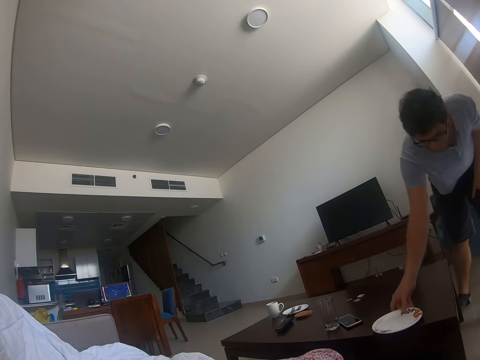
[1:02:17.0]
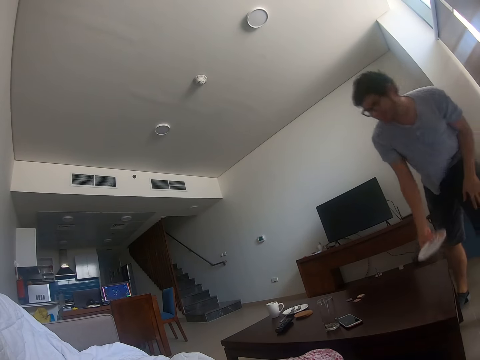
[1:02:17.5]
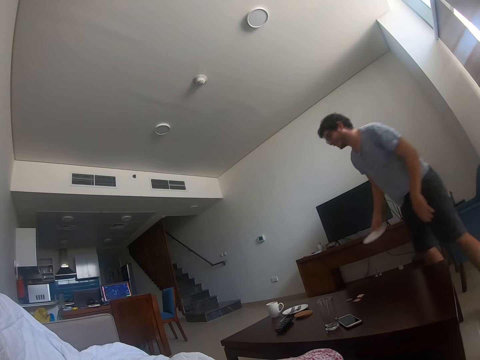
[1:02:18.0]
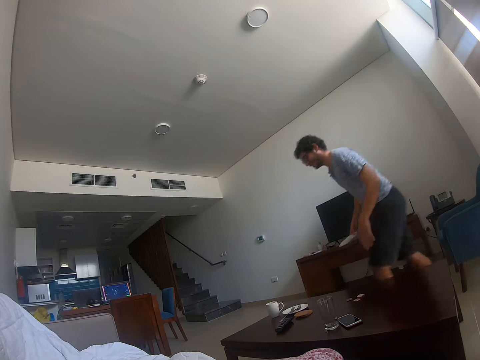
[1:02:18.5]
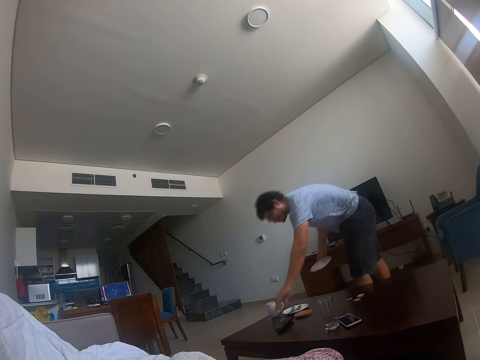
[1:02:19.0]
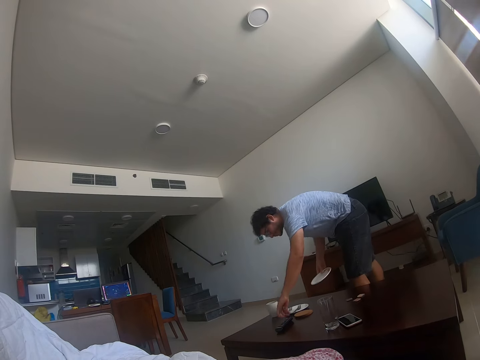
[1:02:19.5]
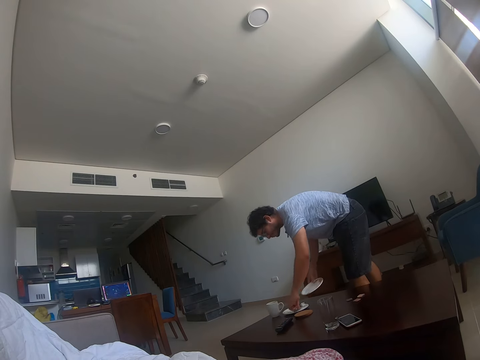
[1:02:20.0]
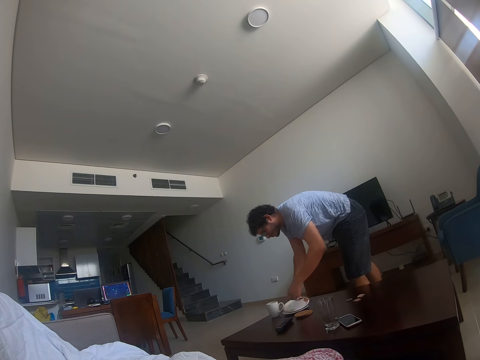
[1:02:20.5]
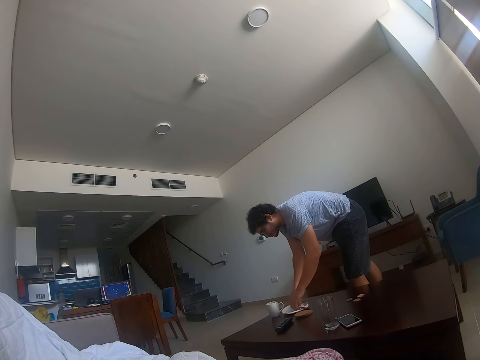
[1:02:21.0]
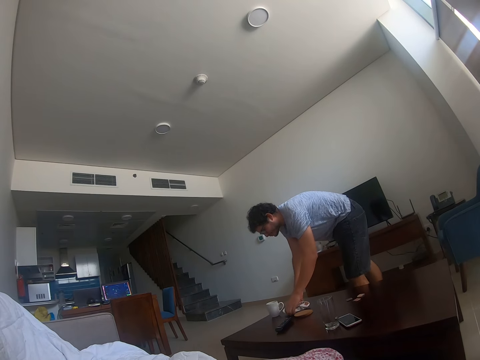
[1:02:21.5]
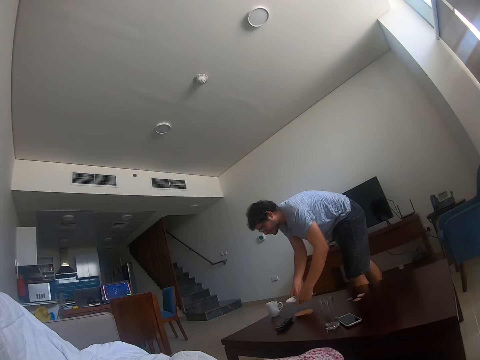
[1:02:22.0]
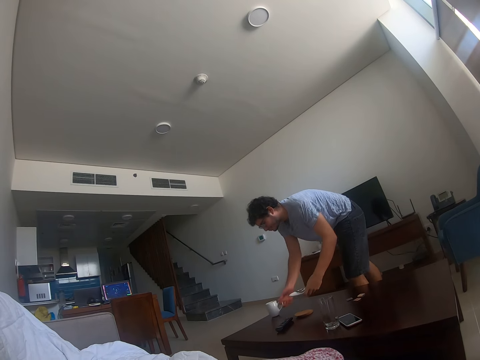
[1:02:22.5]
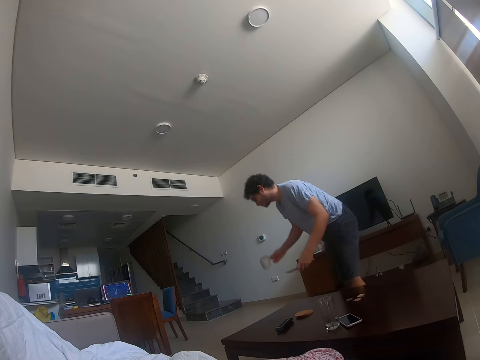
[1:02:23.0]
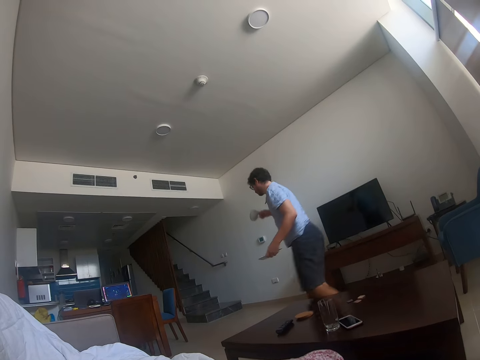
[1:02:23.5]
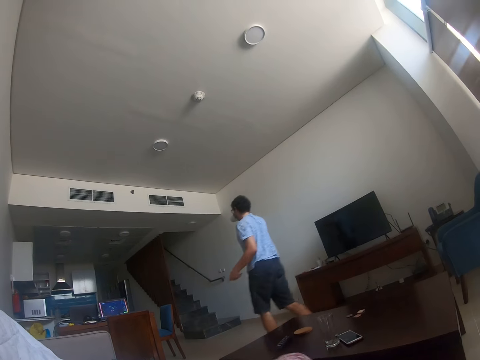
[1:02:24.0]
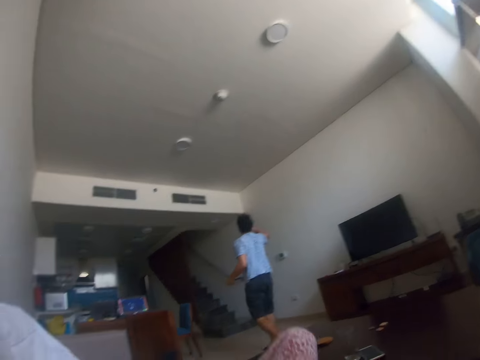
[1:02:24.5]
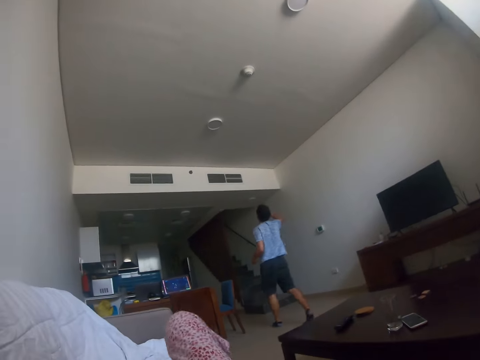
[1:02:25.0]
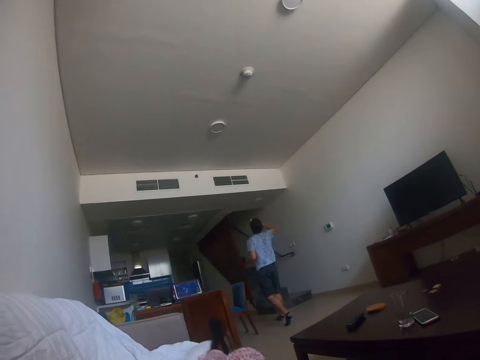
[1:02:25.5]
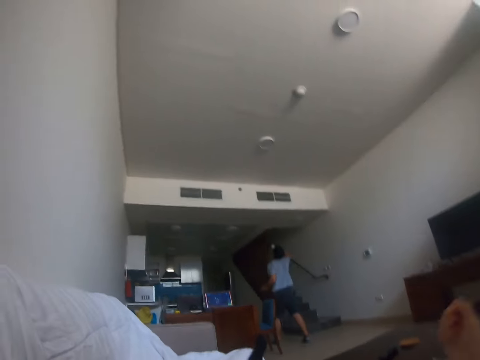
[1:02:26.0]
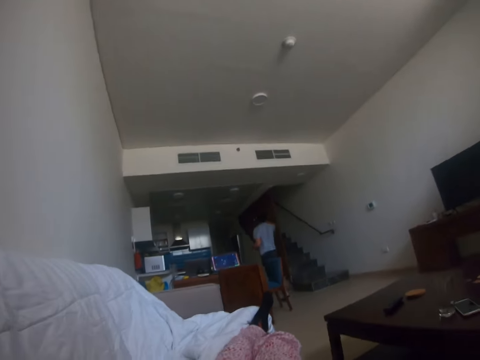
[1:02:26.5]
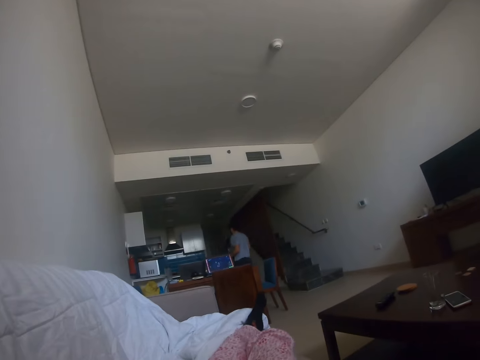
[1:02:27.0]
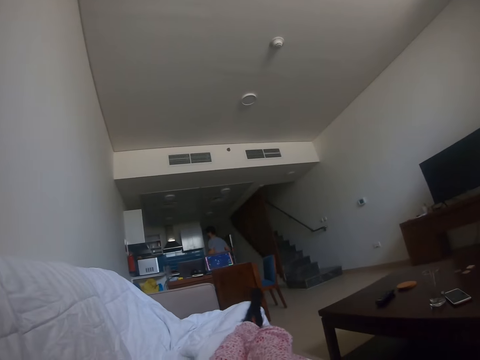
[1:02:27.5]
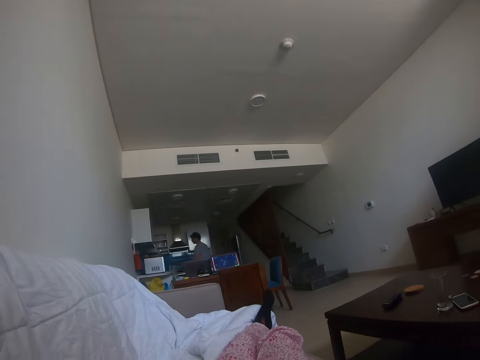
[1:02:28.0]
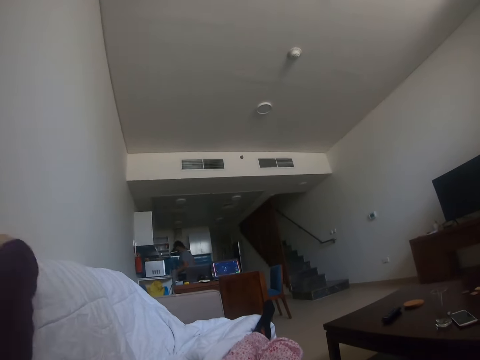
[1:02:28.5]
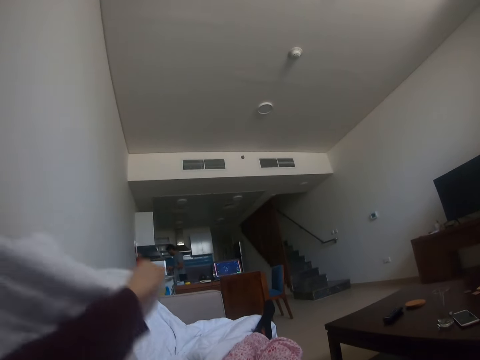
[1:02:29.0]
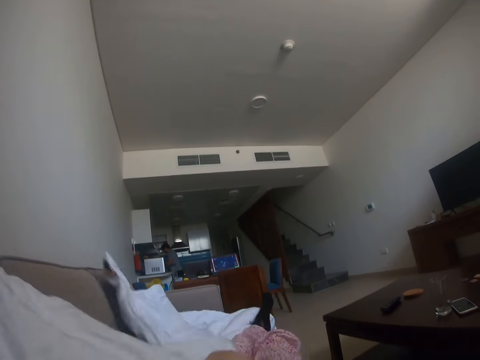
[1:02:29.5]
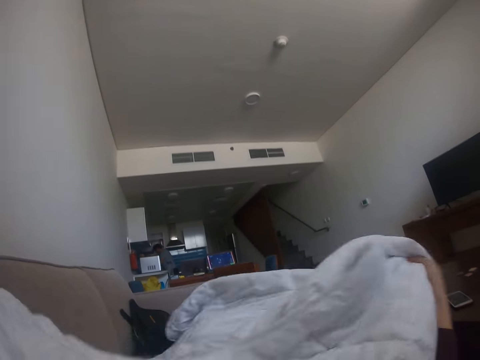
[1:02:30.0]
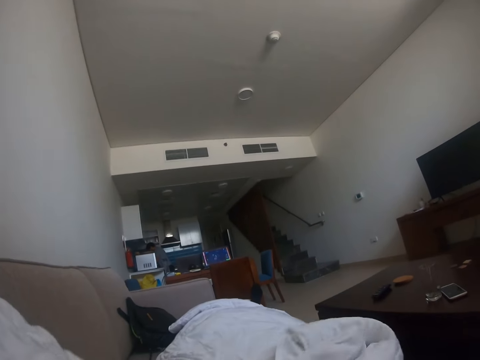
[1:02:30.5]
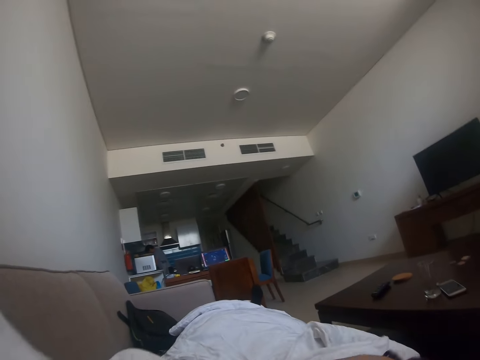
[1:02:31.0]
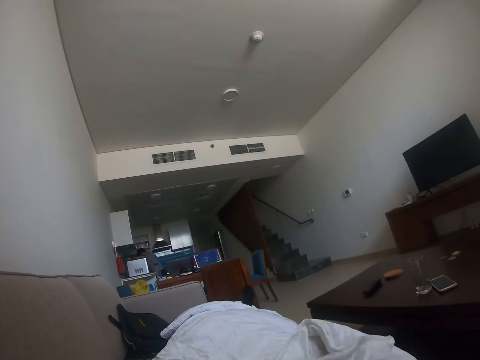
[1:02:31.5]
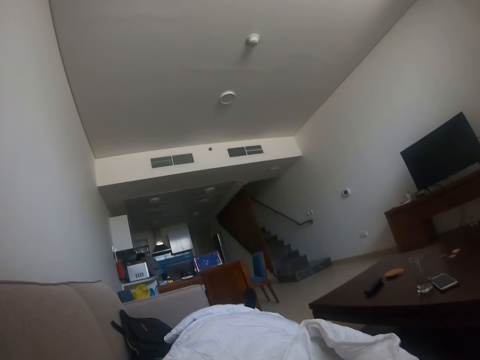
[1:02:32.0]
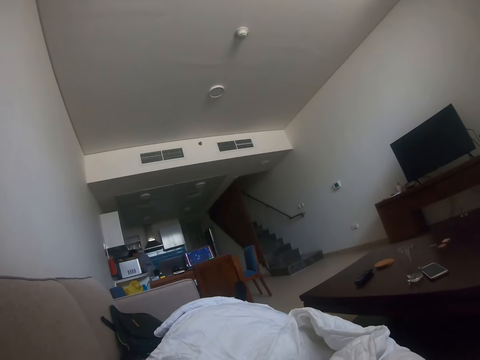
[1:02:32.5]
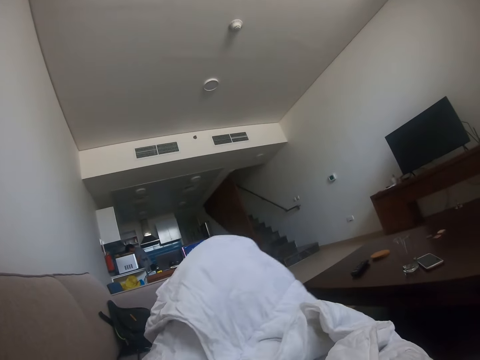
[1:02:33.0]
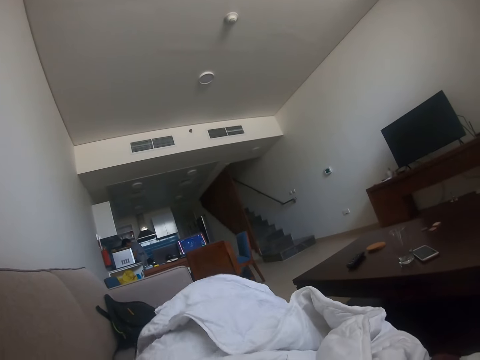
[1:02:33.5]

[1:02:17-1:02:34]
A person picks up the plate from the table and picks up the forks. The camera wearer picks up the plate. The person puts the forks in the plate, puts the plate on the plate on the table, and picks up the plates from the table. The person picks up the cup from the table. The camera wearer picks up the cup. The person drinks the tea in the cup. The camera wearer drinks something. The person walks with the plates and cup to the kitchen section. The camera wearer moves his body. They look around. They cover themselves with the duvet. They pick up the duvet.

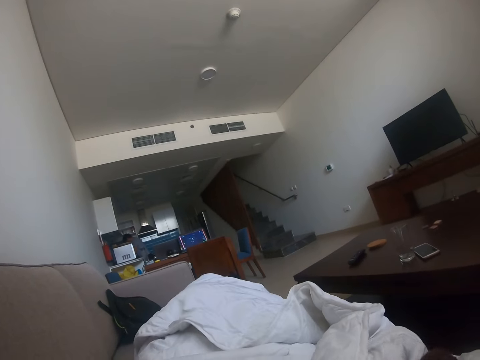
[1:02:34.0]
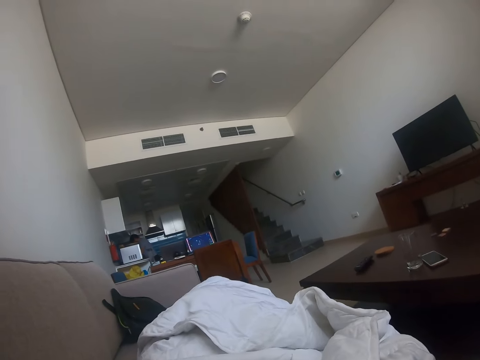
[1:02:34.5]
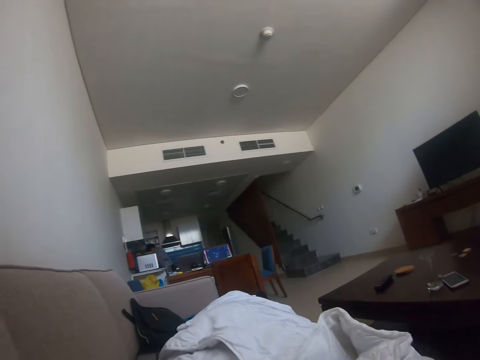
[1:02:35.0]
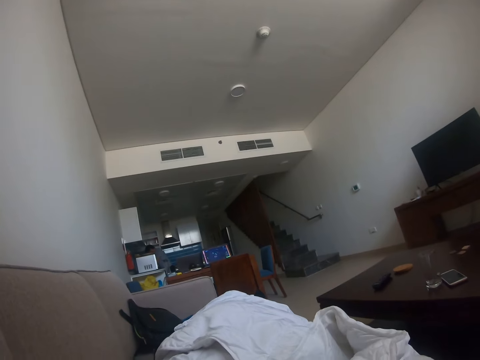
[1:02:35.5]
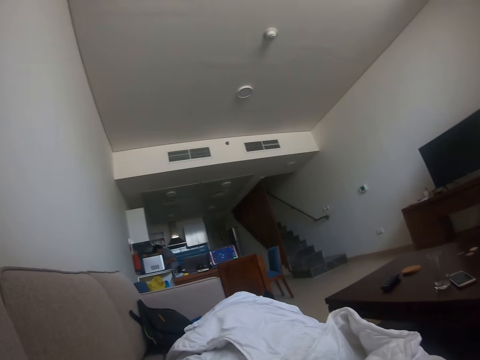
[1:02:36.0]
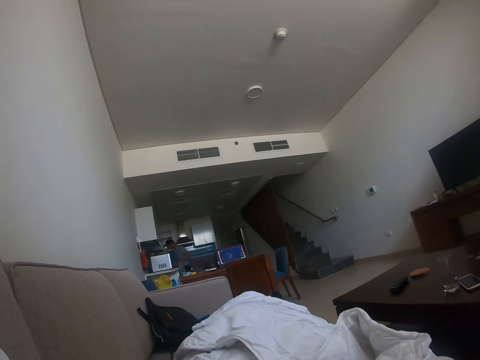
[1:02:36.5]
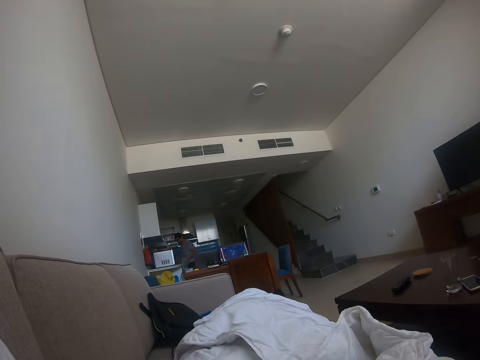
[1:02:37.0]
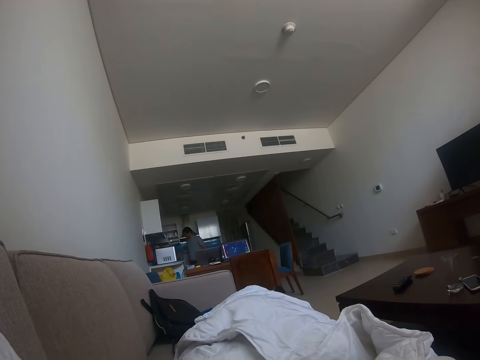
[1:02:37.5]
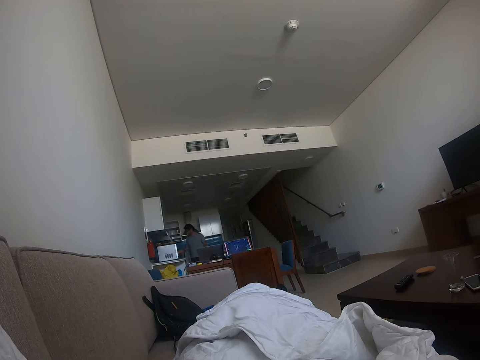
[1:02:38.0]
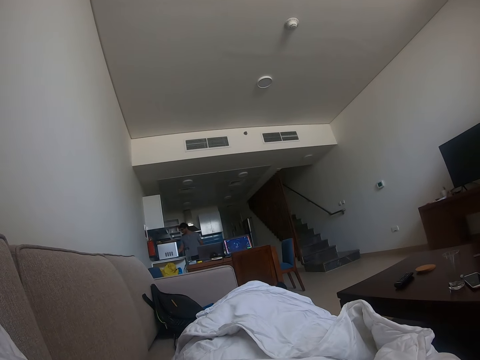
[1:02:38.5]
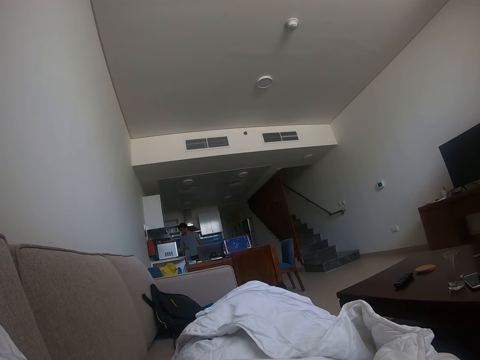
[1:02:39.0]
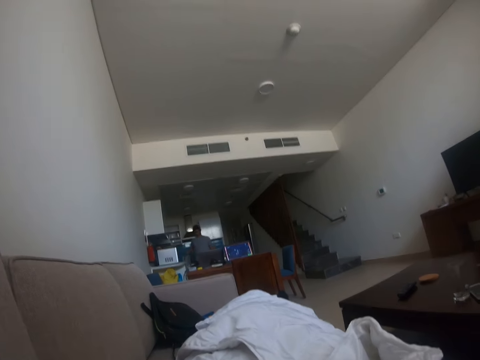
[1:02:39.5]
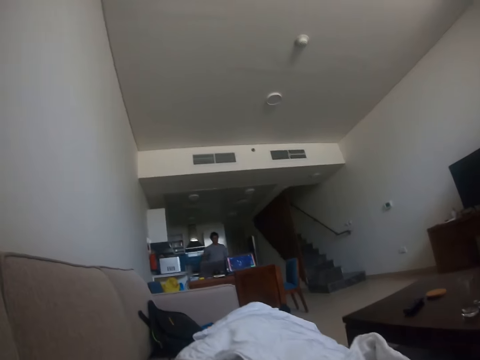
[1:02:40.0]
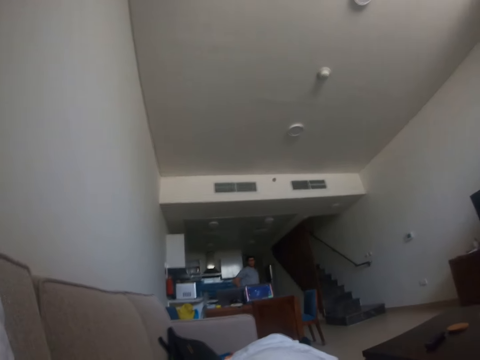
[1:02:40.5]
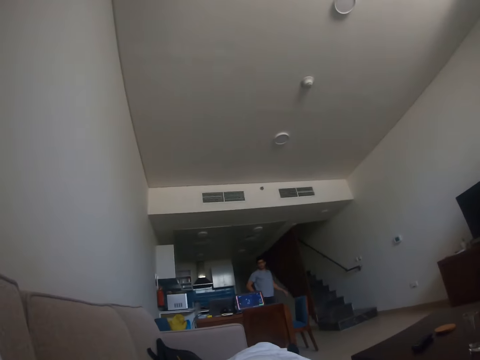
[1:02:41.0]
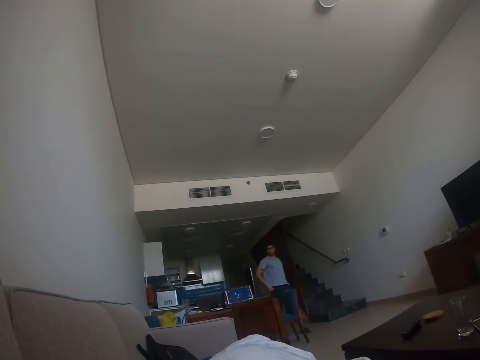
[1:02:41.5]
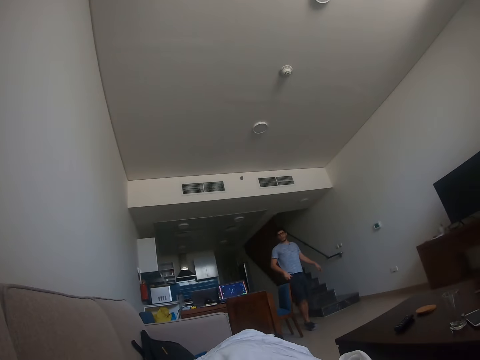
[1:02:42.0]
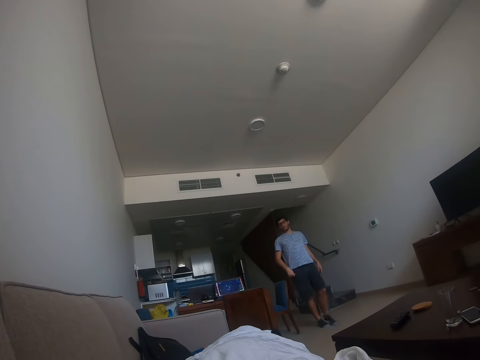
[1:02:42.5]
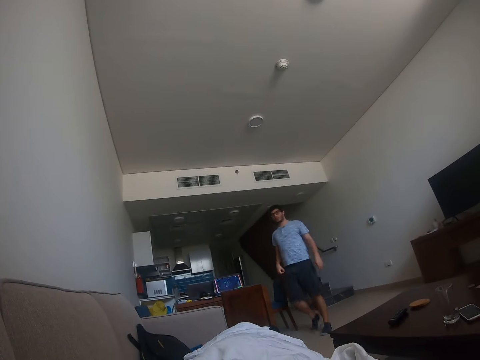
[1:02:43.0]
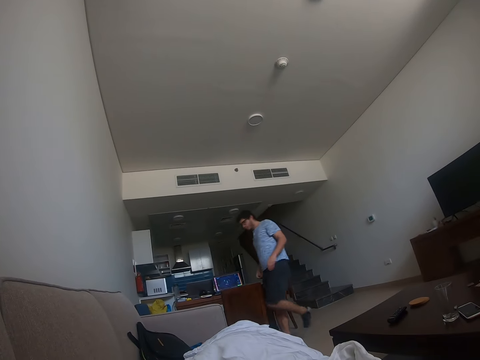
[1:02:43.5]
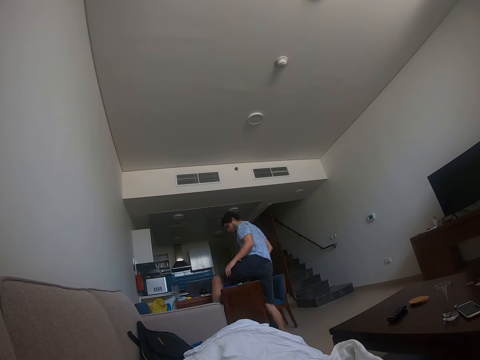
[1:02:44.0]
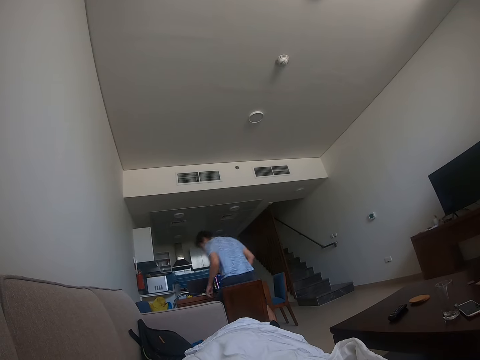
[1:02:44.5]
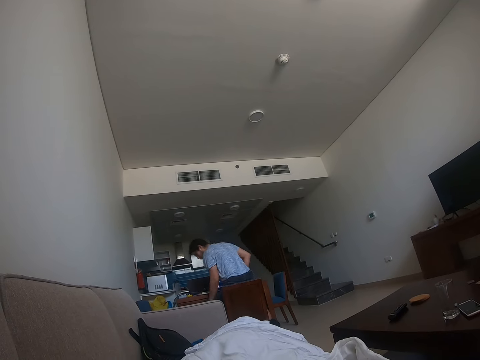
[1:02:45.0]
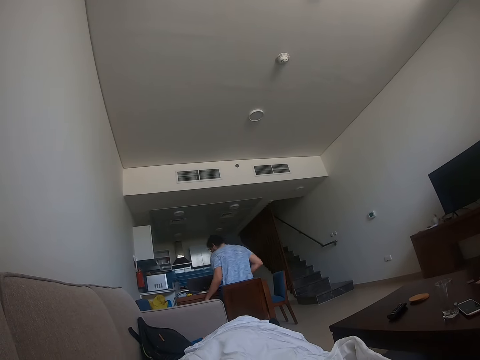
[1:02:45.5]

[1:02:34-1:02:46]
The camera wearer looks around. A person places the plates in the kitchen. The person walks from the kitchen, whistles, and sits on the chair.
